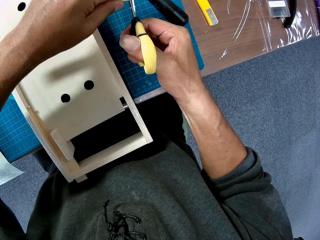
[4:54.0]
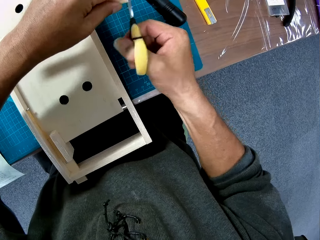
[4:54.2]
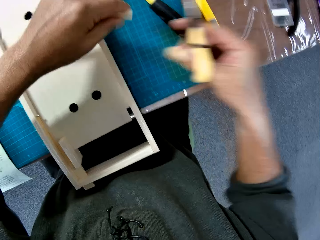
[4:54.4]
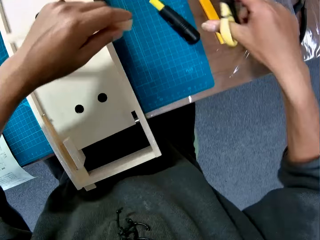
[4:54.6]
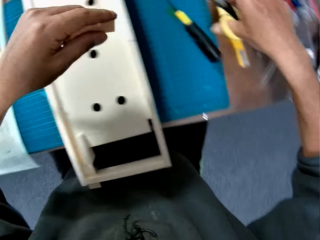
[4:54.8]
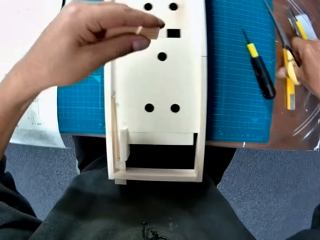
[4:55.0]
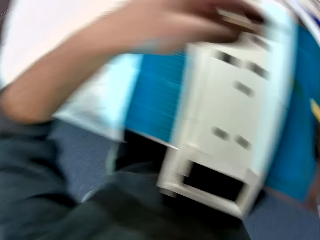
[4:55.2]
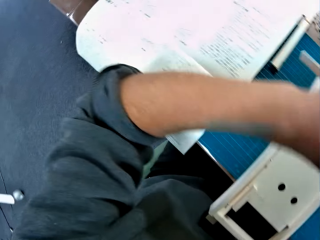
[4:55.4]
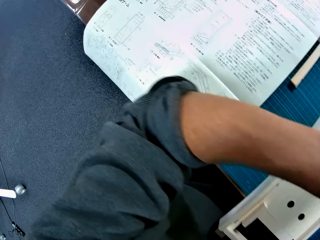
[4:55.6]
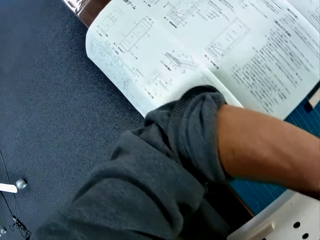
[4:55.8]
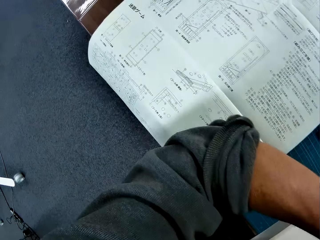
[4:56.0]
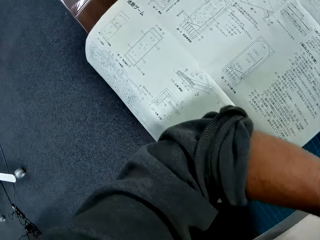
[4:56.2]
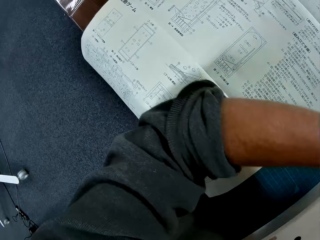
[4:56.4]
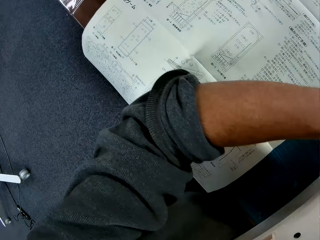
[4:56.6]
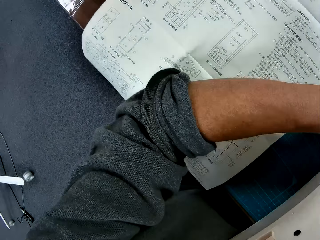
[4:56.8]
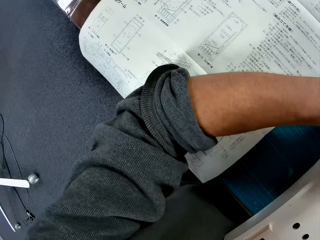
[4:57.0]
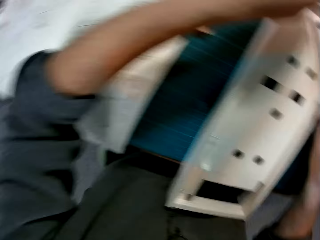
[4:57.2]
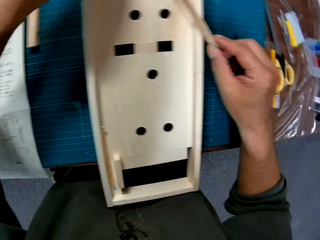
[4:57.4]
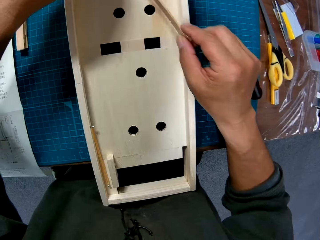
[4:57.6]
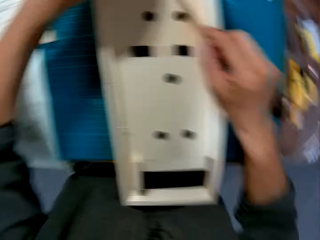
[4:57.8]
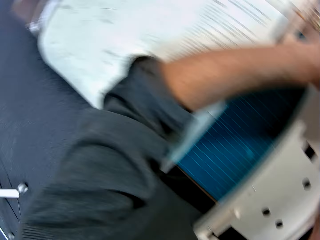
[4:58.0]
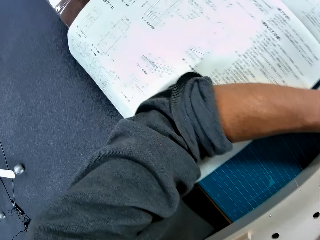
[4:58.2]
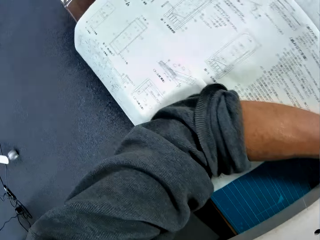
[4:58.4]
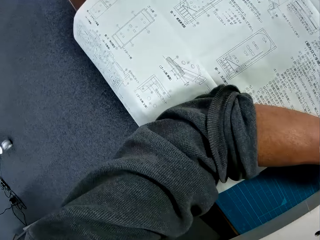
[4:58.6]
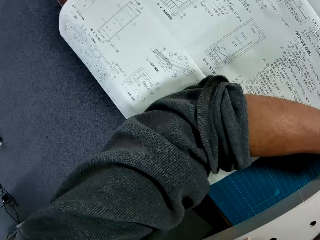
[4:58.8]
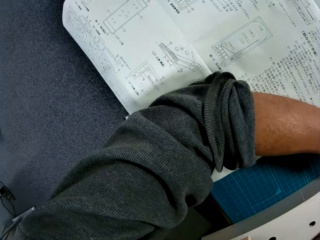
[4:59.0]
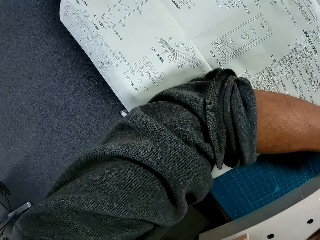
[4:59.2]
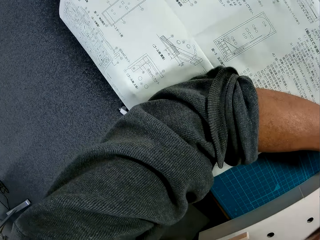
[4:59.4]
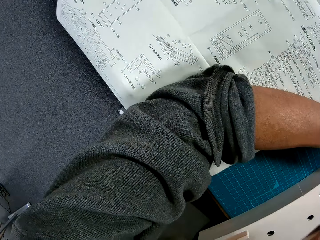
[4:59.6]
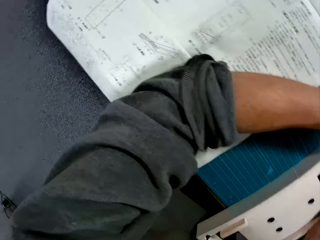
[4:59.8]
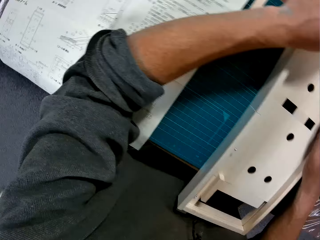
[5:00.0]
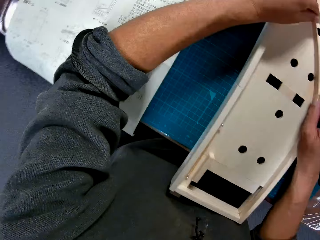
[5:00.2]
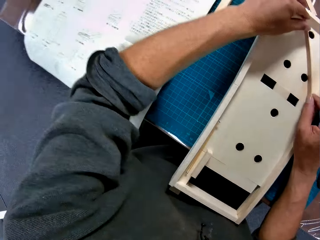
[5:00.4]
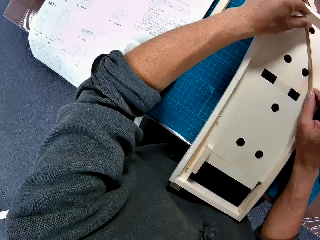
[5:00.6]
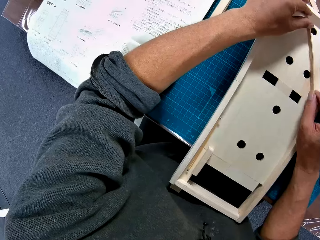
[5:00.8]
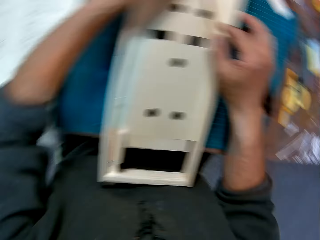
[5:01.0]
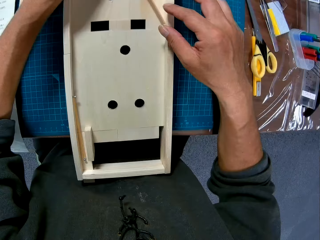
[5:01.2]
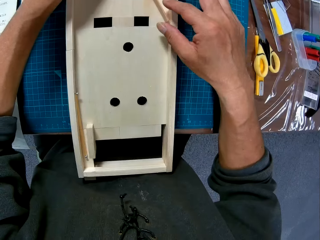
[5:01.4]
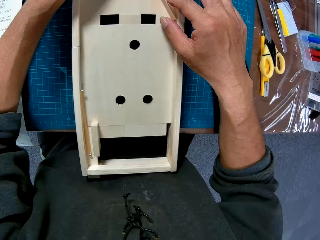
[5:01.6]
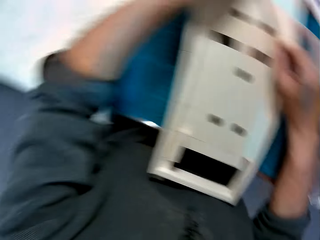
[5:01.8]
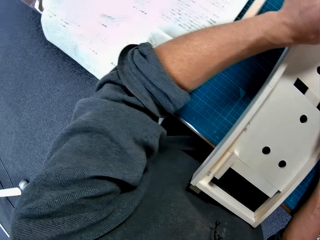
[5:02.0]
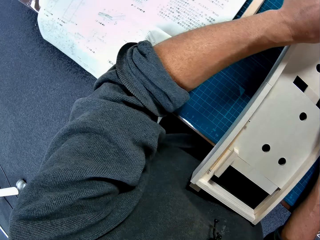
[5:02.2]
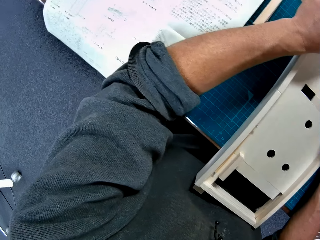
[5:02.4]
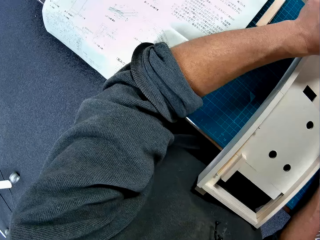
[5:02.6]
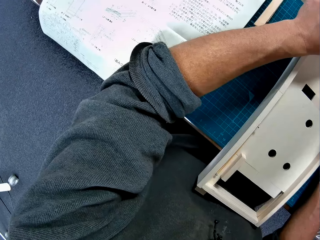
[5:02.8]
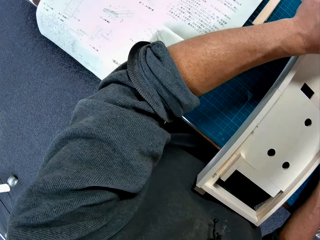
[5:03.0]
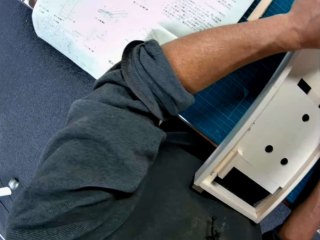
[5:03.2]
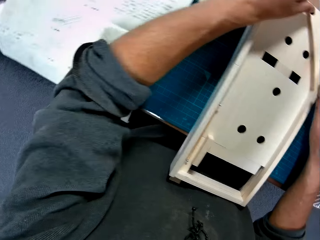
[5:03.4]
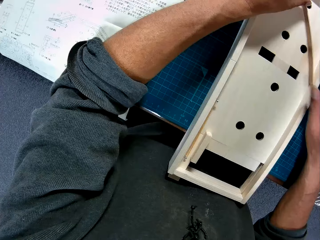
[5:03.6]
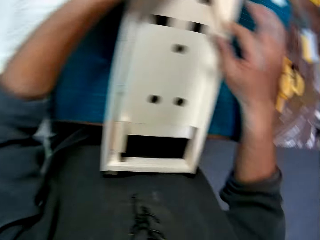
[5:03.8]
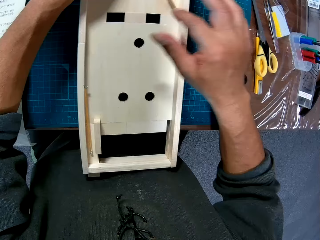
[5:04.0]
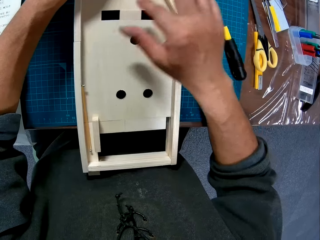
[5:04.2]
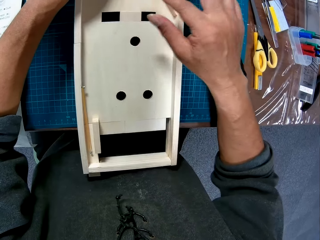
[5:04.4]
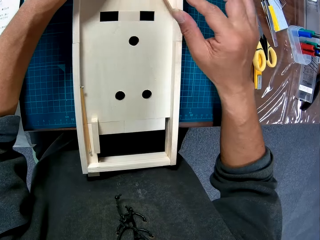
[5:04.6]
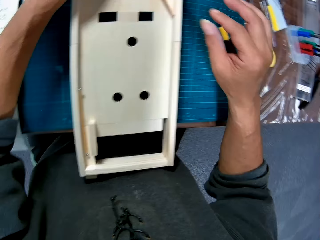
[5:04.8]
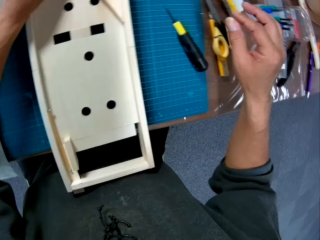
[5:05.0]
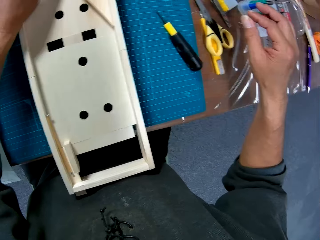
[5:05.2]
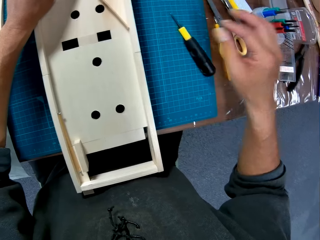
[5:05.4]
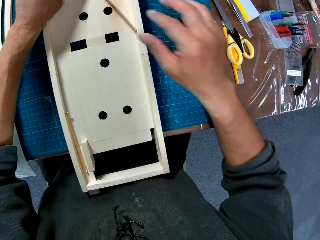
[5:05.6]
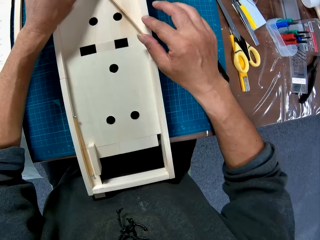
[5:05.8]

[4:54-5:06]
The camera wearer drops the scissors on the table with his right hand. He places the stick on the wooden component. He puts a piece of wood on a wood model. He pulls his hand off the wood.

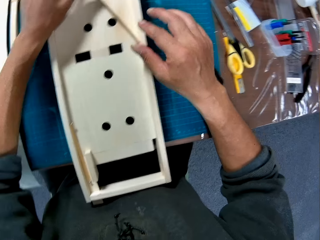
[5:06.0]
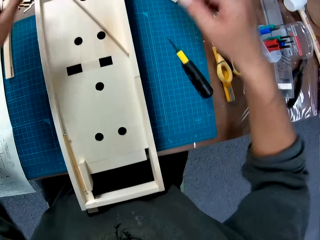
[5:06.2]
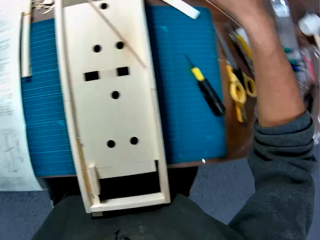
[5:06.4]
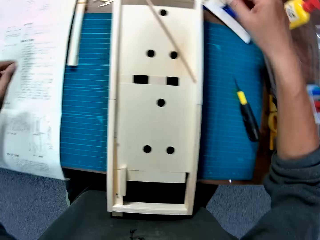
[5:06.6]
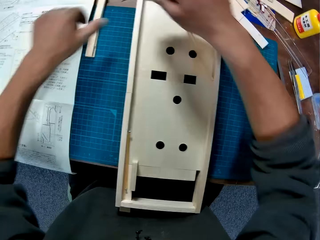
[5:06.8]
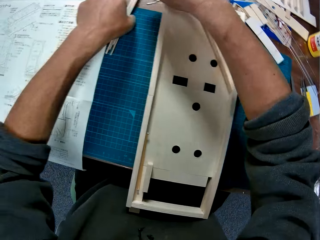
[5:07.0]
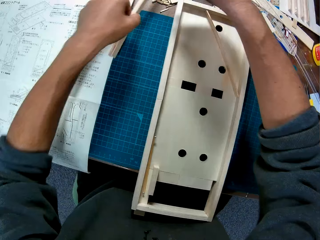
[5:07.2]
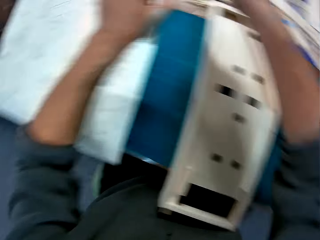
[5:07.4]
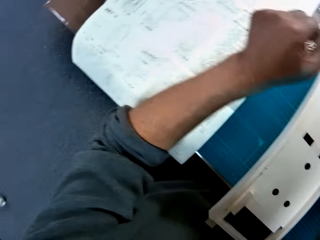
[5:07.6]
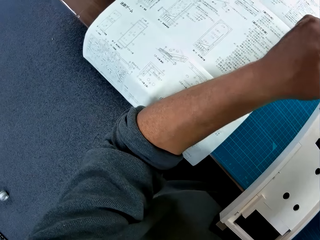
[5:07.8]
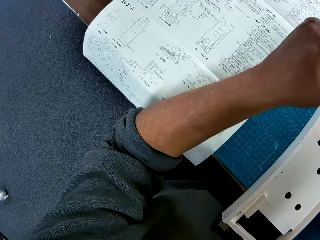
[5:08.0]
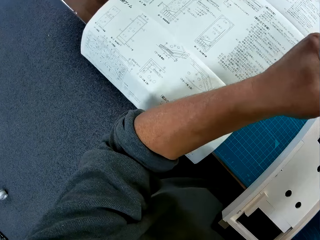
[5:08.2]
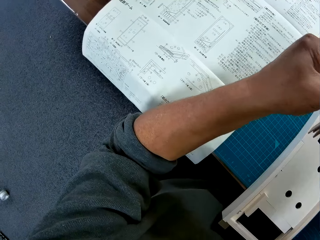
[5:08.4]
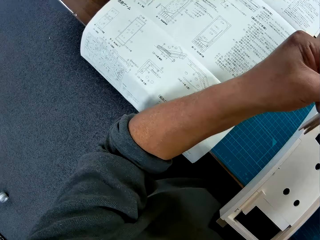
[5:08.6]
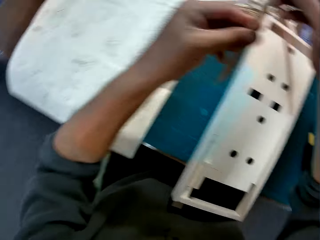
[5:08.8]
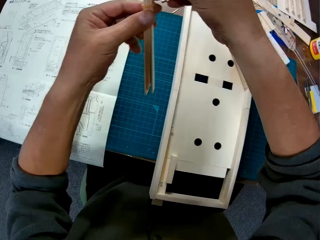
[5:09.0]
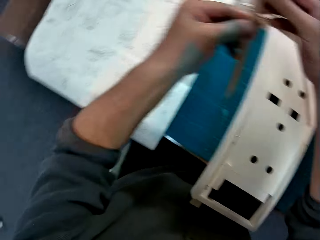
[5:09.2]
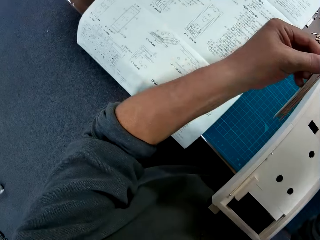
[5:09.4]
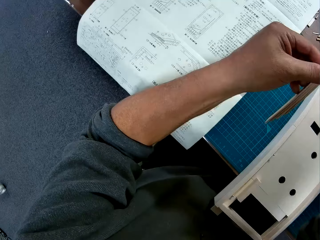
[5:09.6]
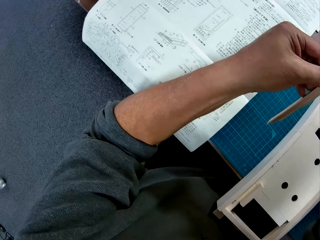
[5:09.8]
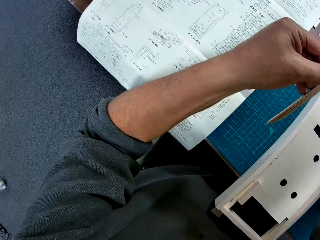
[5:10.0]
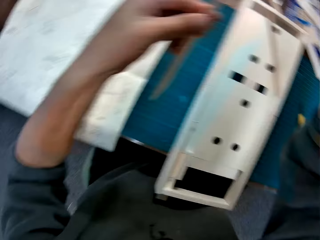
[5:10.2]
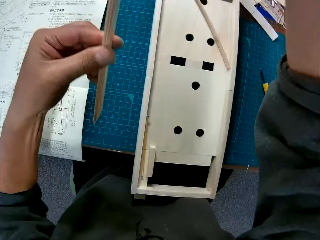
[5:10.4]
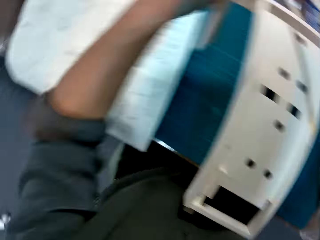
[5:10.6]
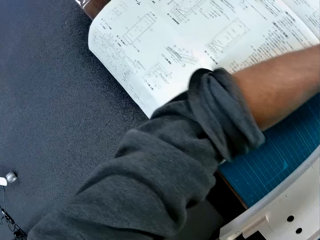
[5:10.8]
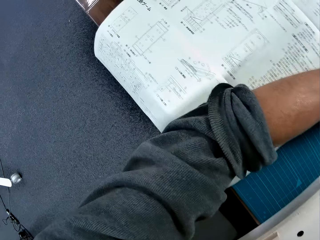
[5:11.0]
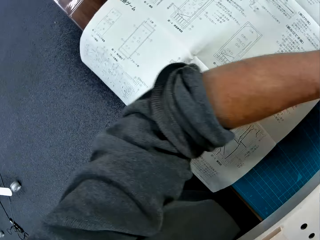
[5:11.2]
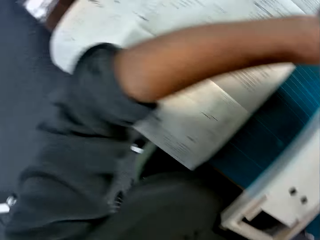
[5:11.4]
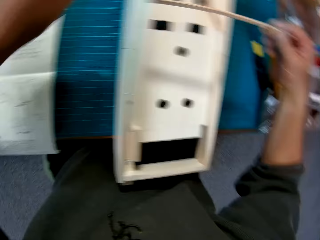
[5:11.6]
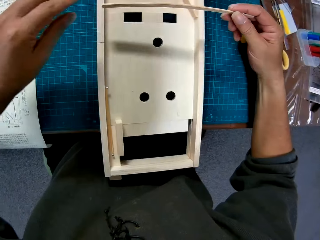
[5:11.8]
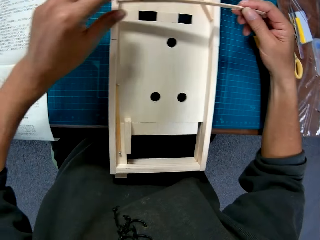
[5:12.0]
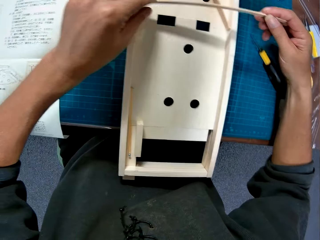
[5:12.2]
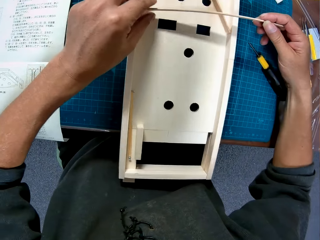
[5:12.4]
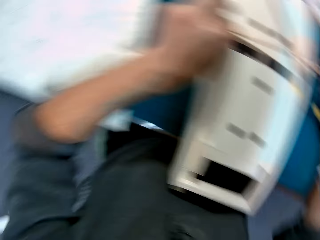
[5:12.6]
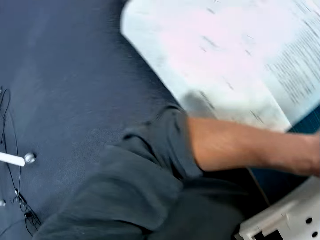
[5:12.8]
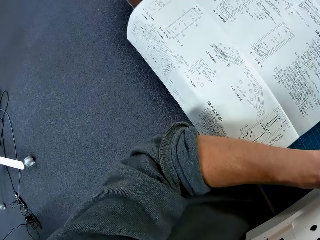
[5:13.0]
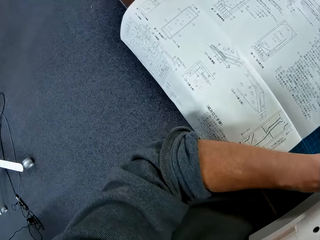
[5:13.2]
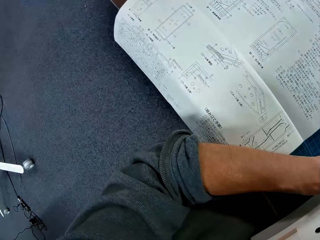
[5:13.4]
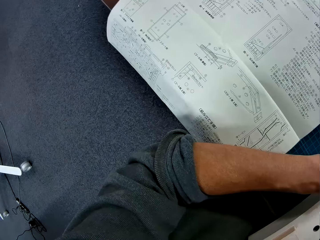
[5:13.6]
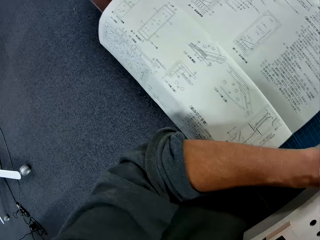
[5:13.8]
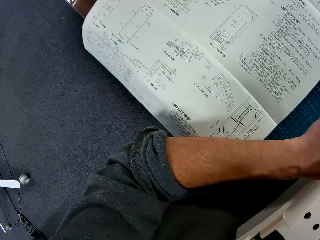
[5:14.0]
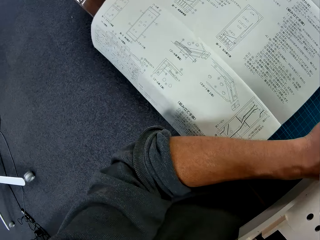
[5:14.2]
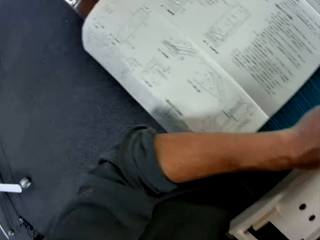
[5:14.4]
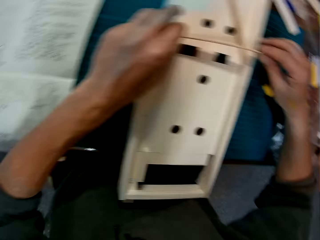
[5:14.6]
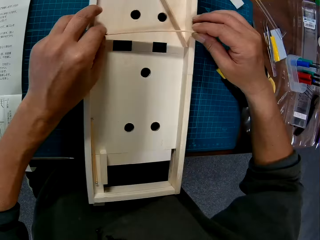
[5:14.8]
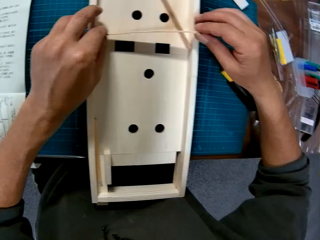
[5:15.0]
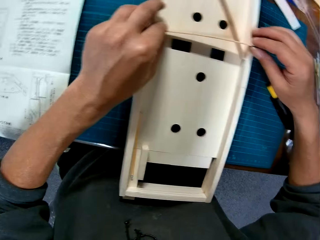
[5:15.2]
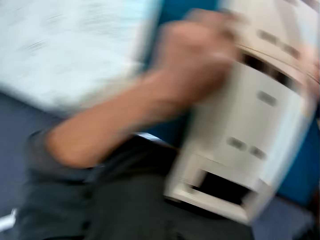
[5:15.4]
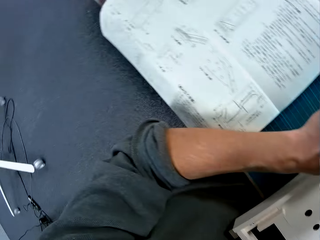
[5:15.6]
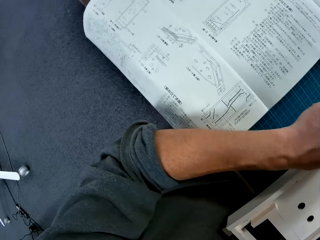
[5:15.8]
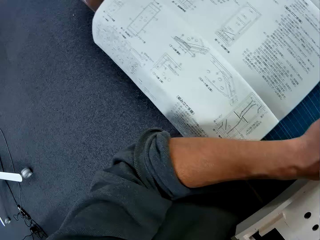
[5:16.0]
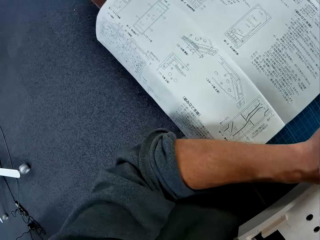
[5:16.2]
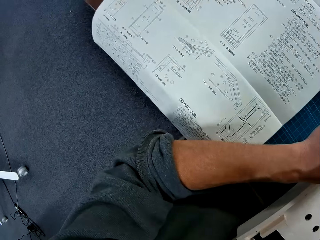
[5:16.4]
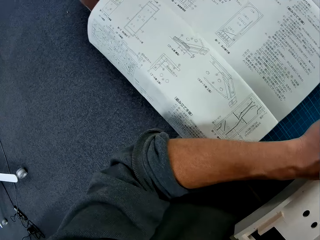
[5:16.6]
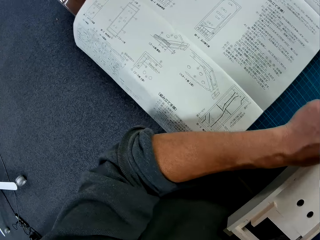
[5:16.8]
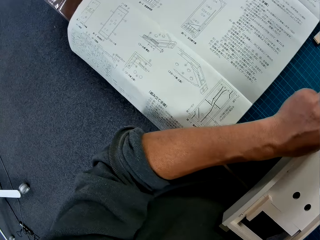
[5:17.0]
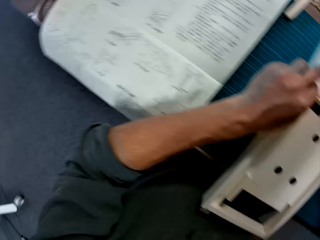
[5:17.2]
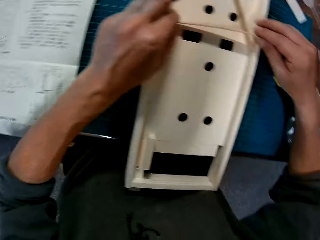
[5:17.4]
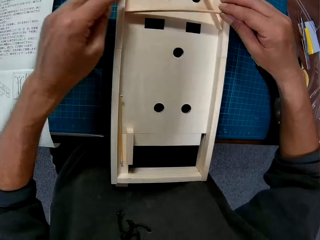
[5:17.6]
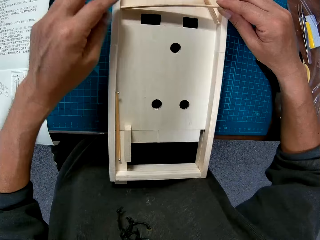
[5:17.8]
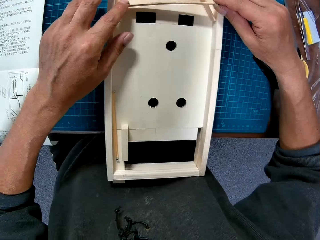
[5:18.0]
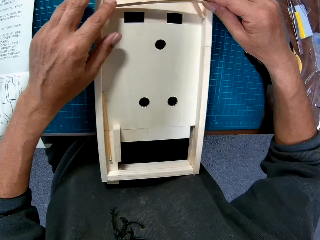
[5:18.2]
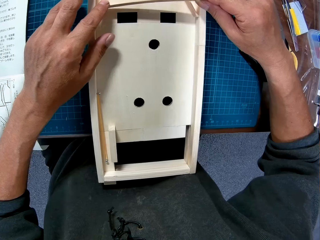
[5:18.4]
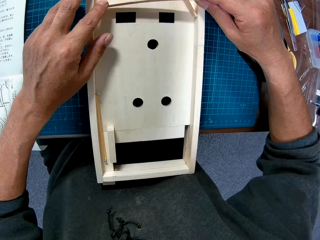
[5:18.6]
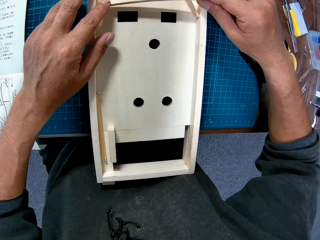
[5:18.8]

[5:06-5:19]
The camera wearer picks up a bundle of sticks from the table with her left hand. She picks out a stick from the bundle of sticks. She places the stick on the wooden component with both hands.
